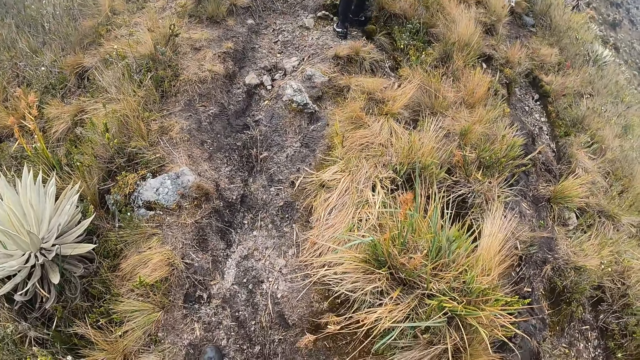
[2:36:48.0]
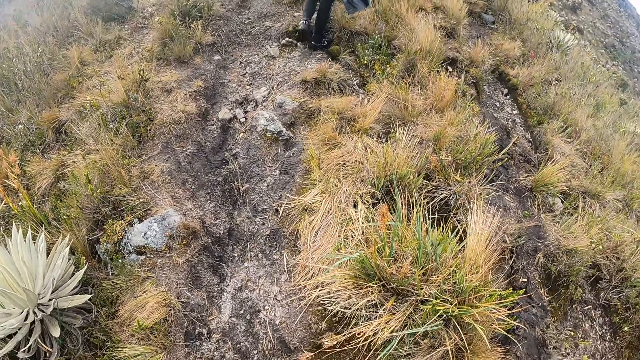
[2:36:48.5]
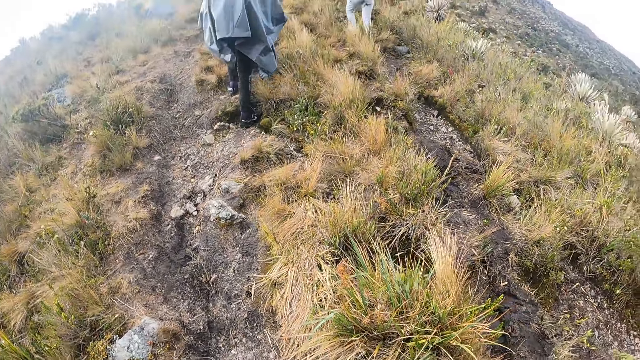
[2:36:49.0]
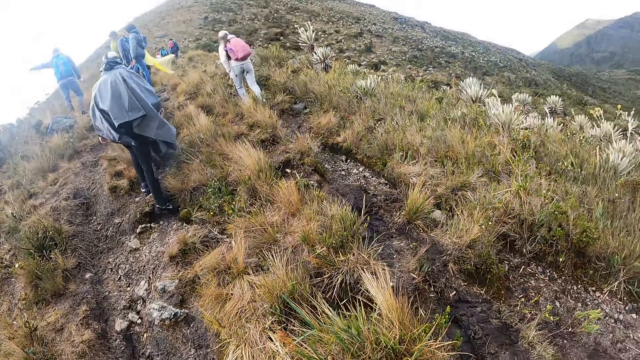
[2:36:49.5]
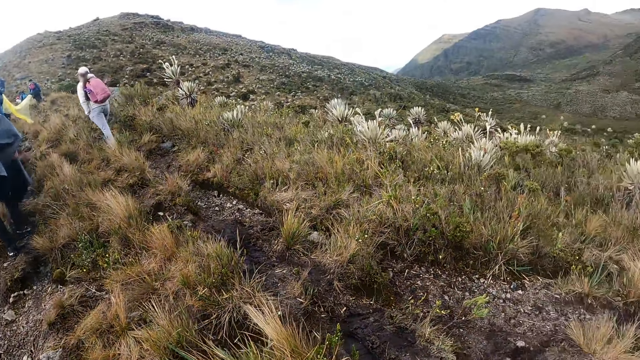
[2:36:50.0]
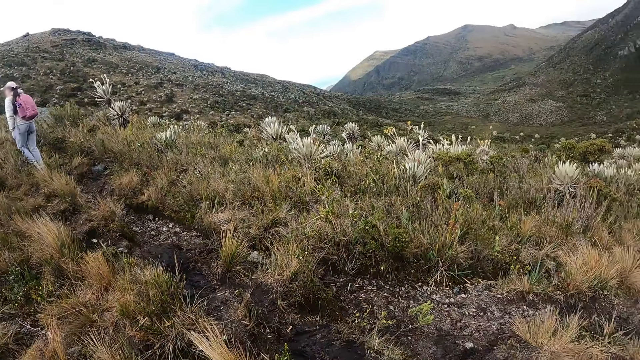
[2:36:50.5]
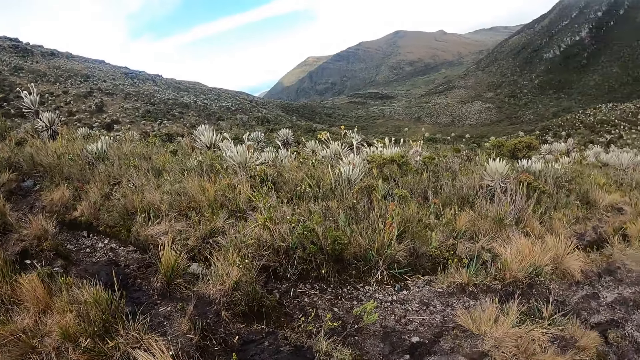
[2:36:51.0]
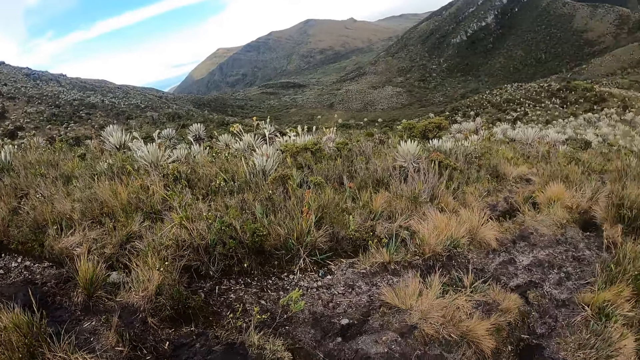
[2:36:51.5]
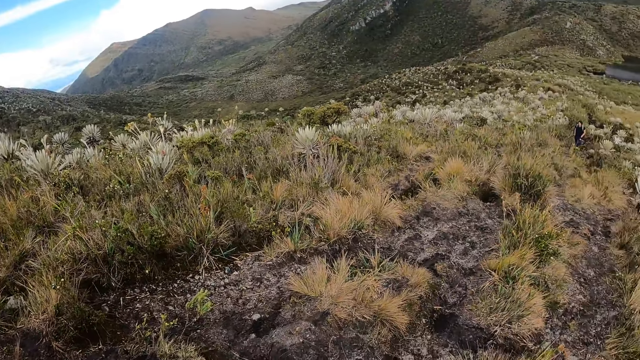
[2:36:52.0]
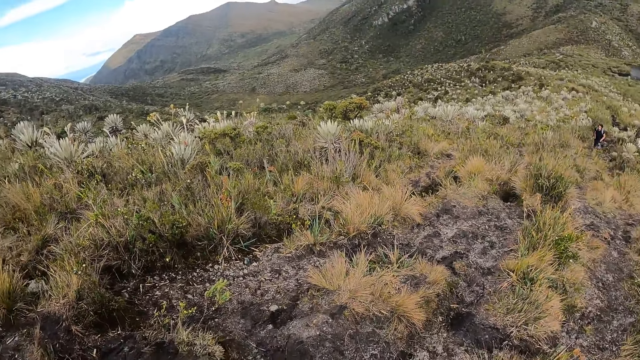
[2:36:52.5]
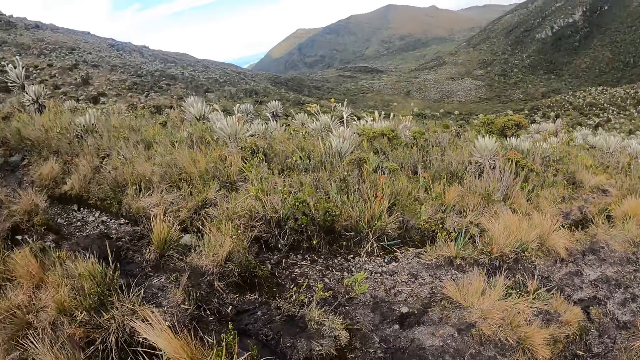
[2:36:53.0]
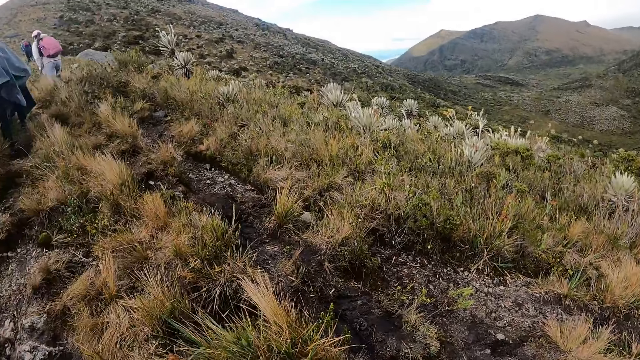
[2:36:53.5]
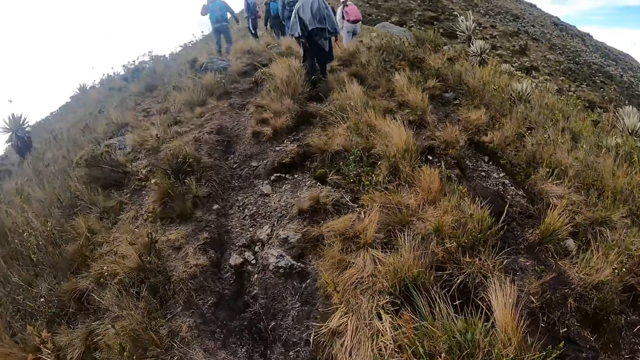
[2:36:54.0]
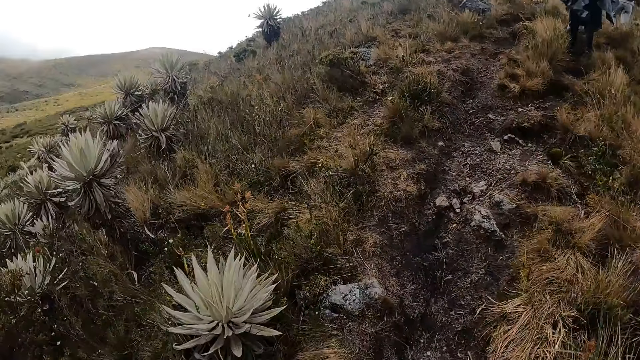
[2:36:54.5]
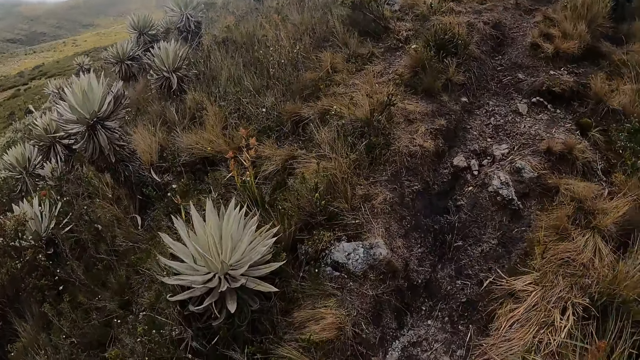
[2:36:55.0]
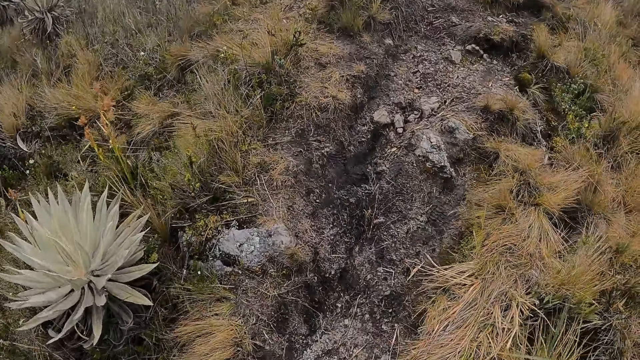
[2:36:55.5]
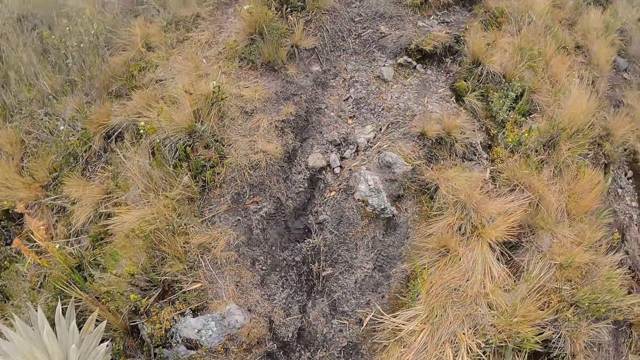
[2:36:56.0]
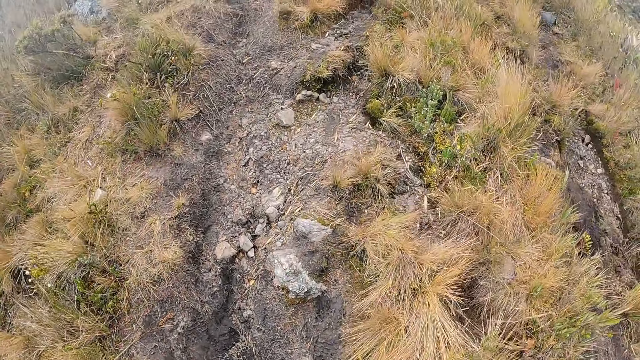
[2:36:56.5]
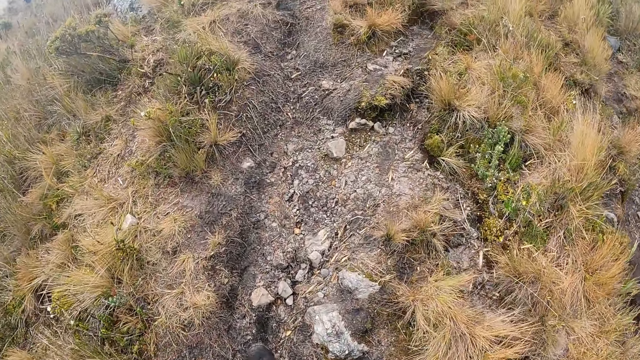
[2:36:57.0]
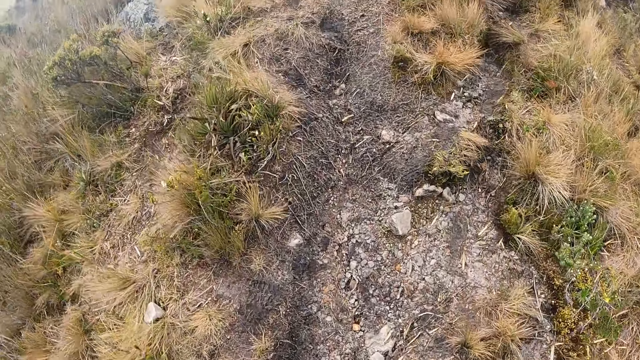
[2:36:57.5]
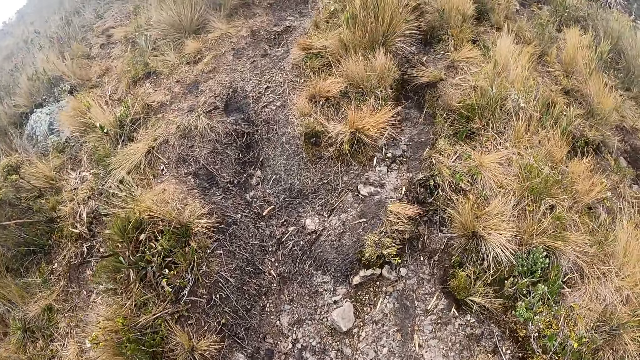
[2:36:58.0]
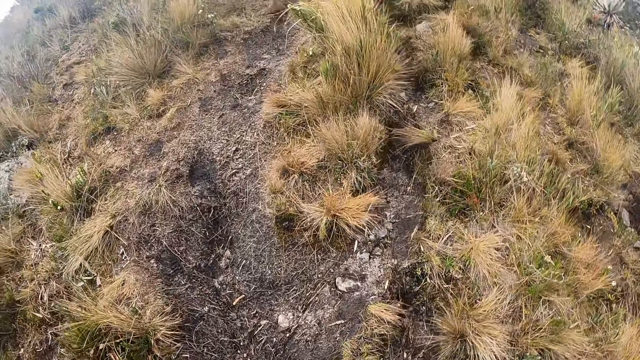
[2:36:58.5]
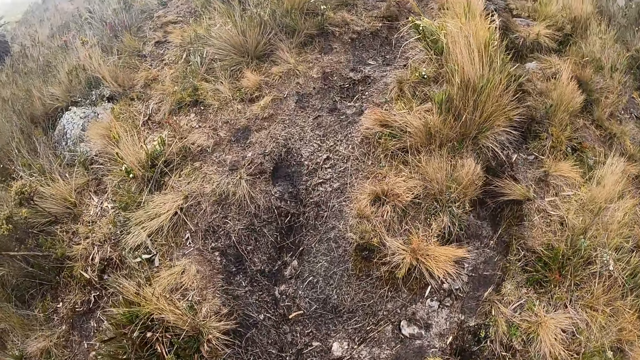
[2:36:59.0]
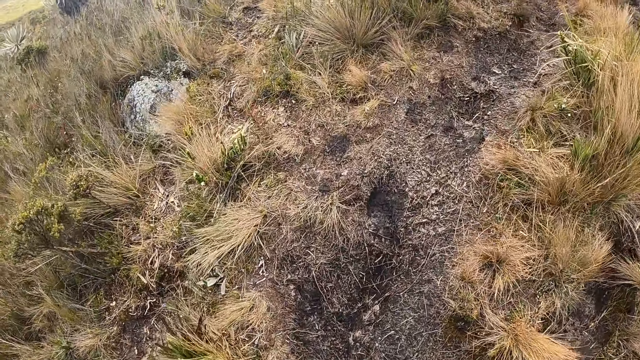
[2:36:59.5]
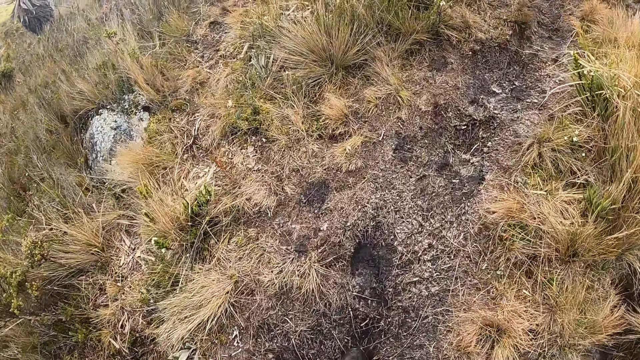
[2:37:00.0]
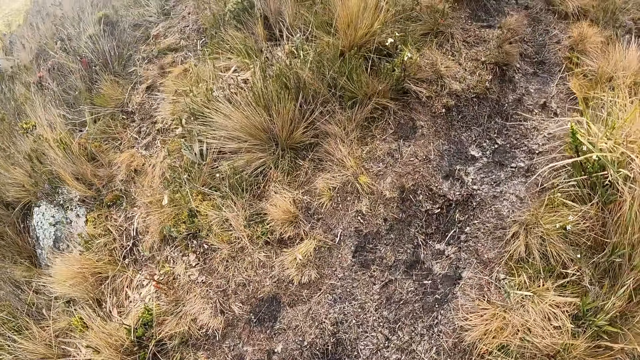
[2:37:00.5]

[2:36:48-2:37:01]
The camera wearer looks around the compound. They walk around the compound.

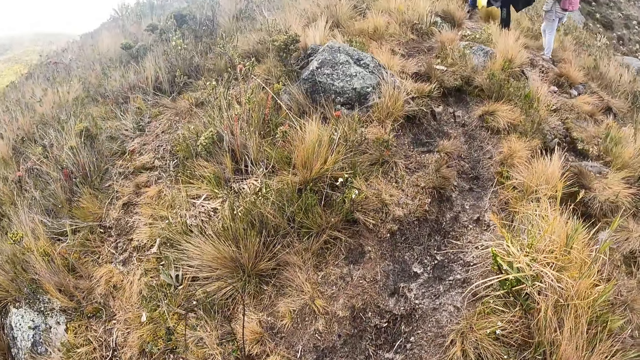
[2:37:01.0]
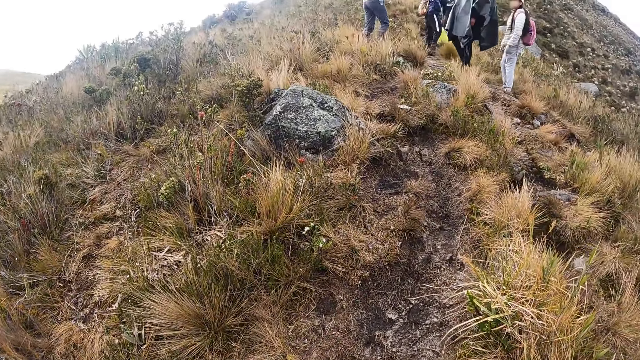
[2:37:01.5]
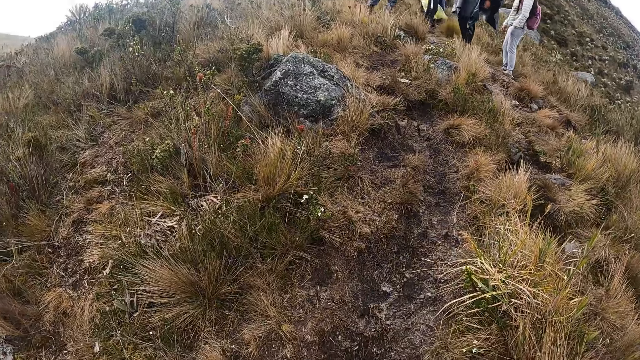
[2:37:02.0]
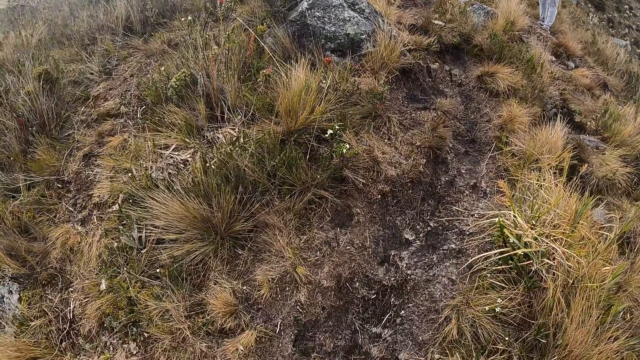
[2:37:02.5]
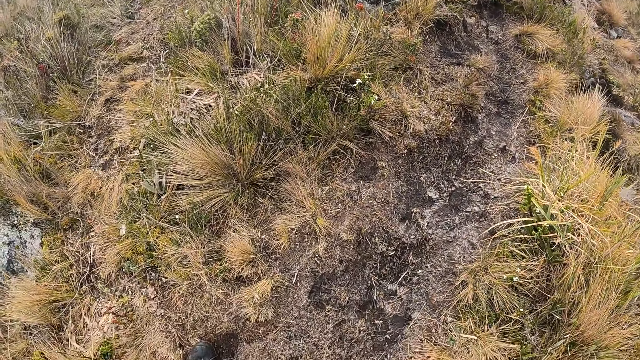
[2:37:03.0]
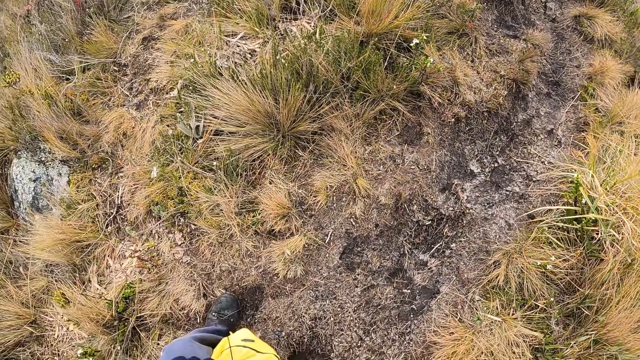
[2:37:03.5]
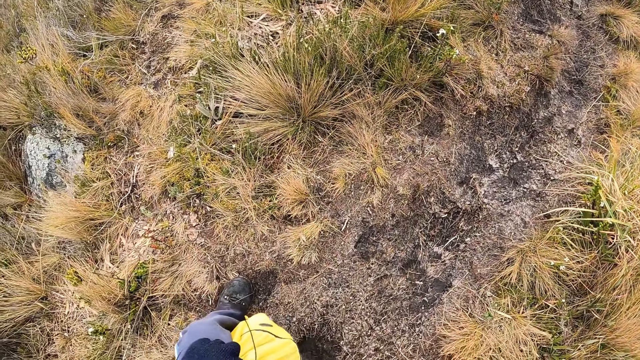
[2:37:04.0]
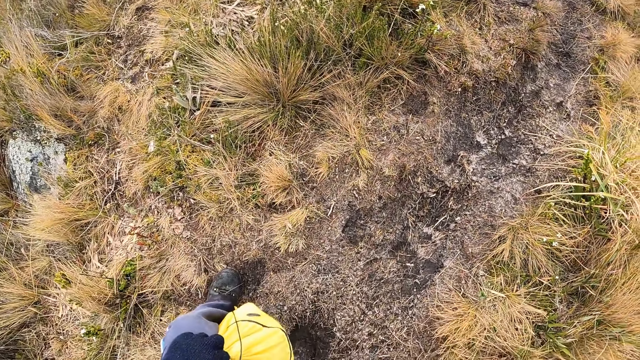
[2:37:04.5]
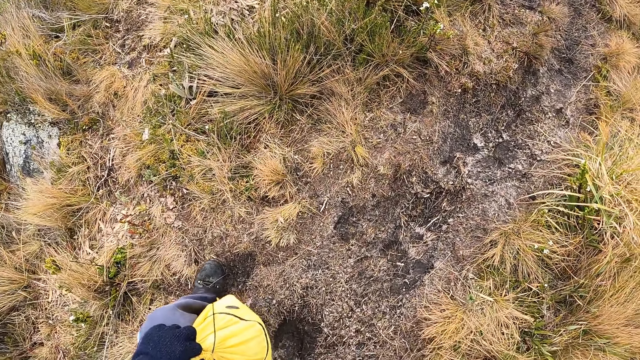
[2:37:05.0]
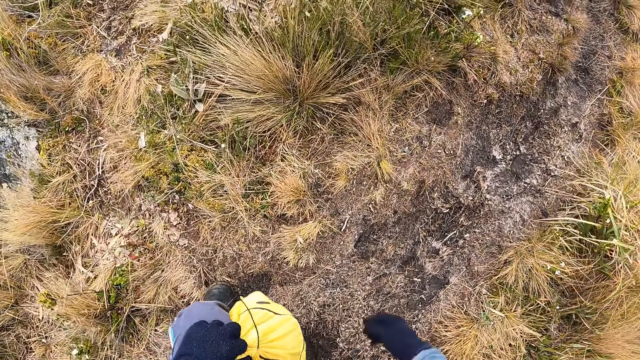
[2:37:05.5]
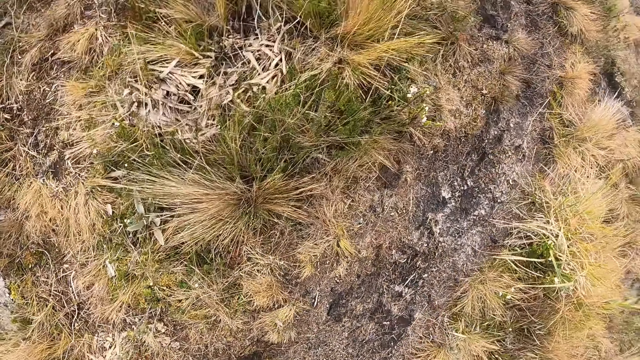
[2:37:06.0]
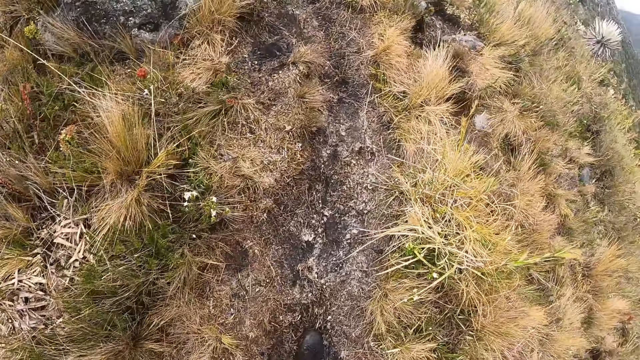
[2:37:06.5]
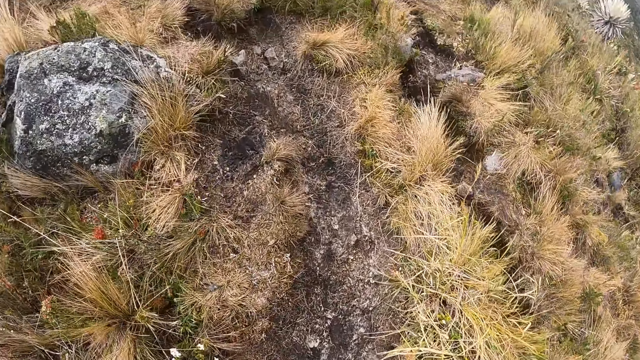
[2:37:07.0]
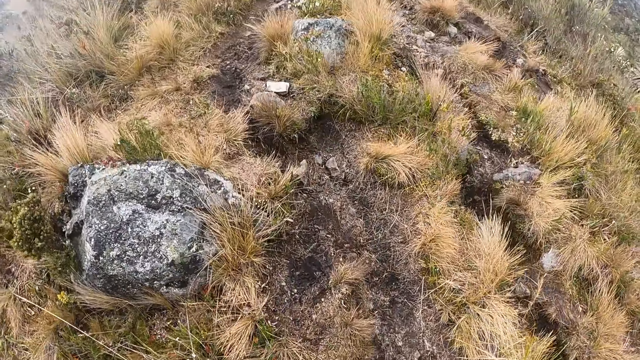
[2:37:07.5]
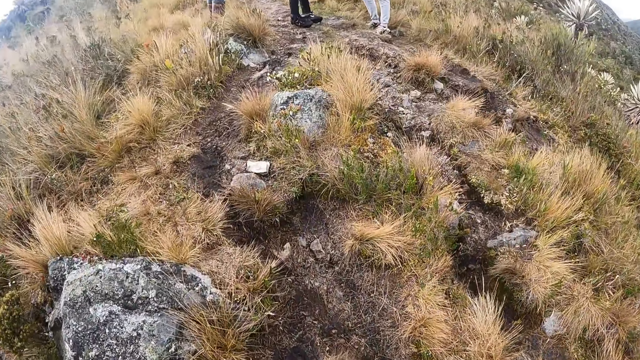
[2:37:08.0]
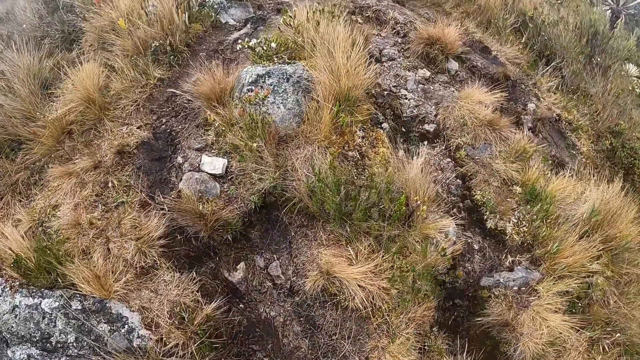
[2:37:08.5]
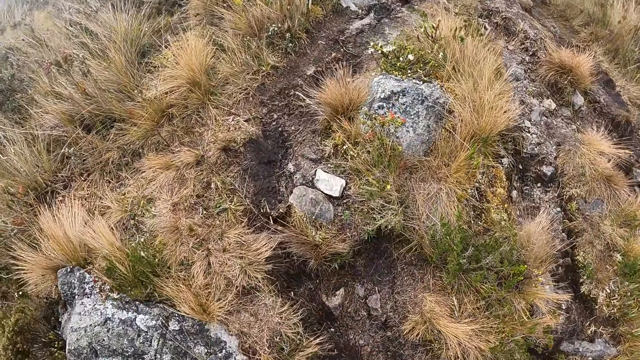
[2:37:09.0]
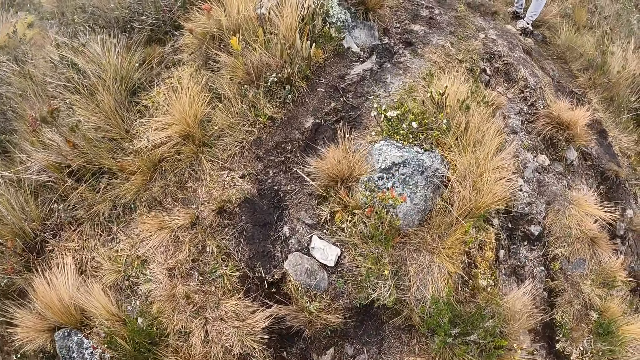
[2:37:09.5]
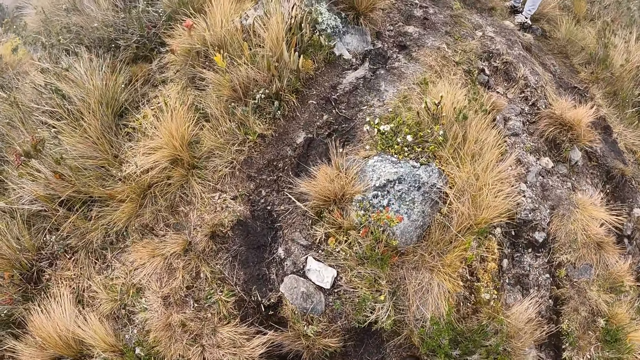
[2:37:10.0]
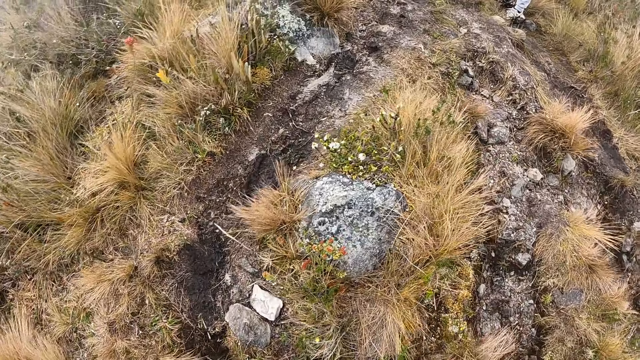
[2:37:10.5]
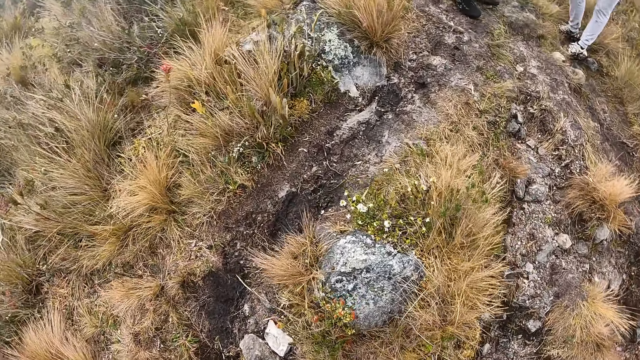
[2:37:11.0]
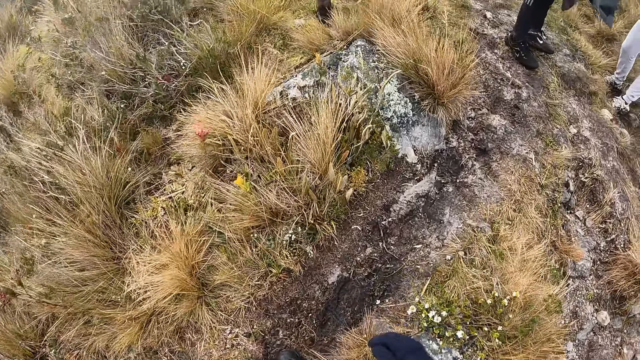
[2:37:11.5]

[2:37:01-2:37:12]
The camera wearer looks around the ground. They walk around the compound.
